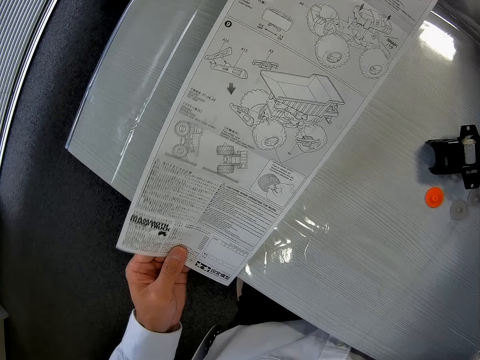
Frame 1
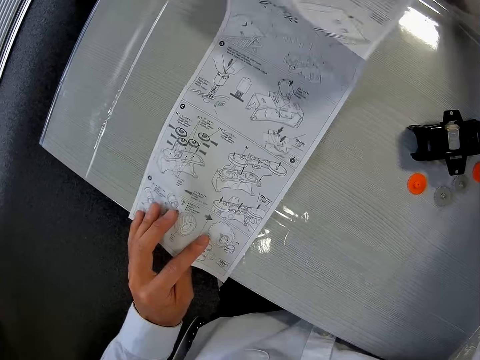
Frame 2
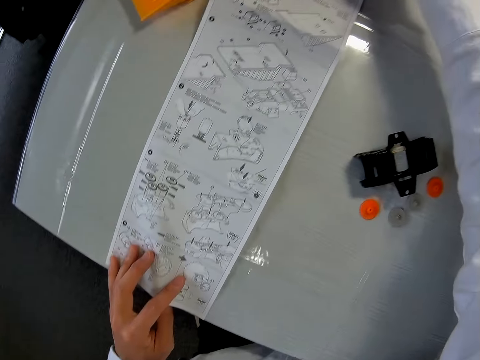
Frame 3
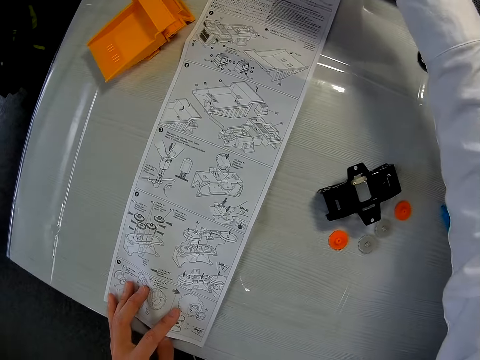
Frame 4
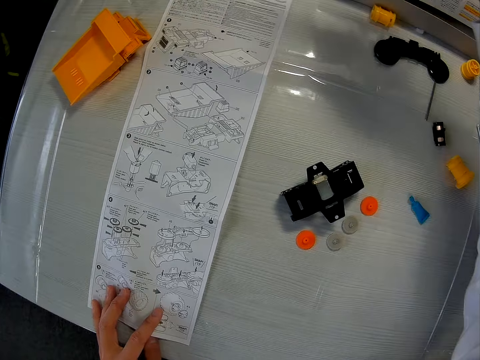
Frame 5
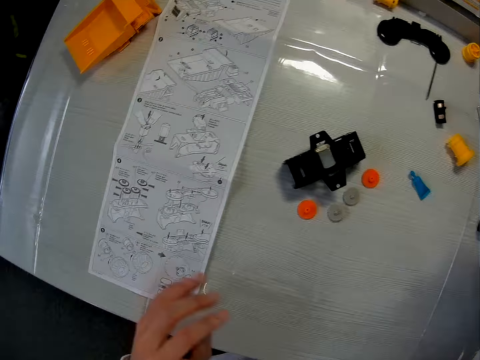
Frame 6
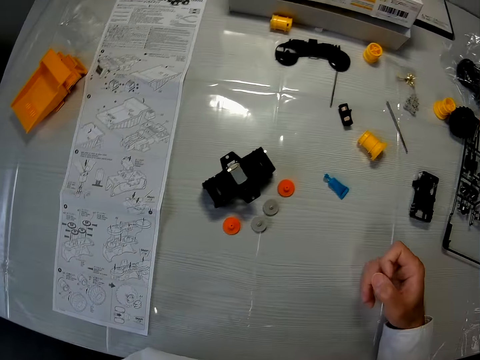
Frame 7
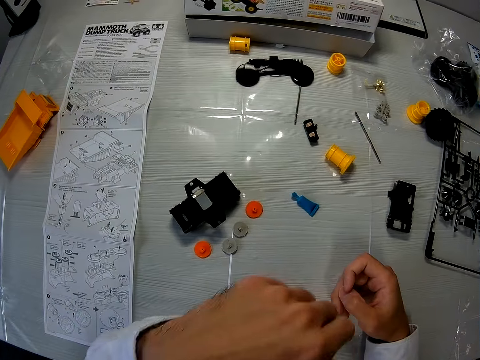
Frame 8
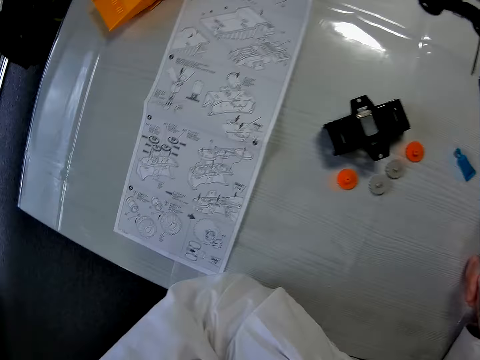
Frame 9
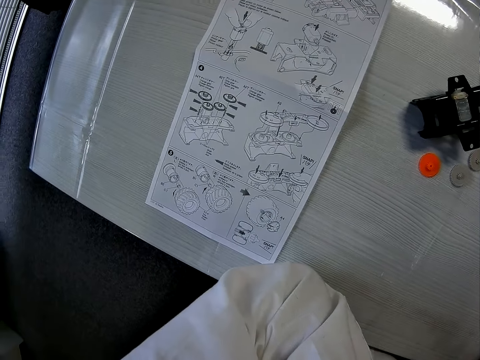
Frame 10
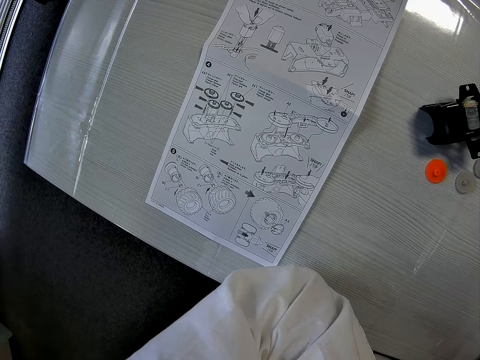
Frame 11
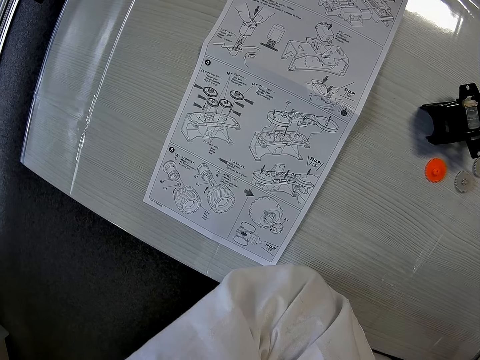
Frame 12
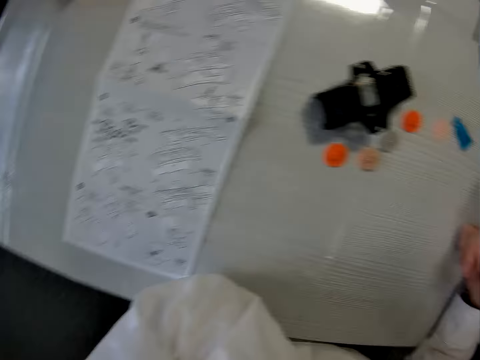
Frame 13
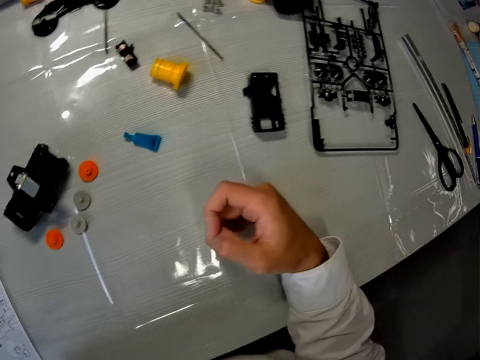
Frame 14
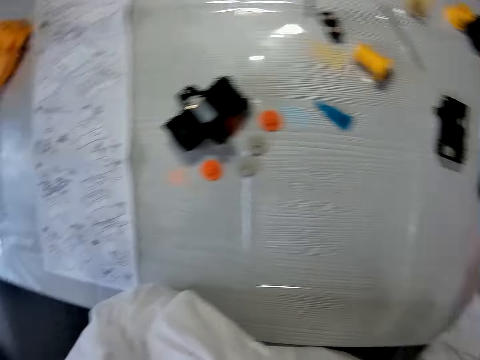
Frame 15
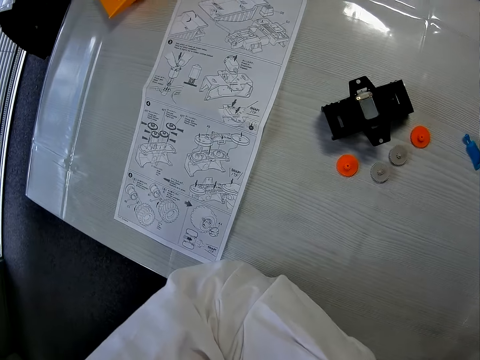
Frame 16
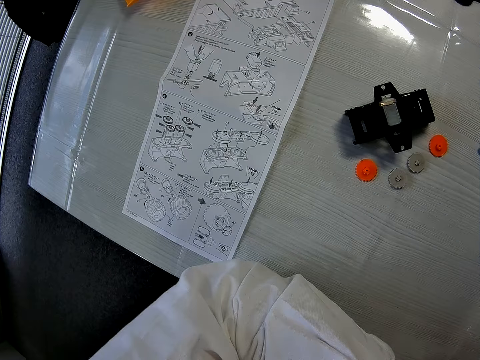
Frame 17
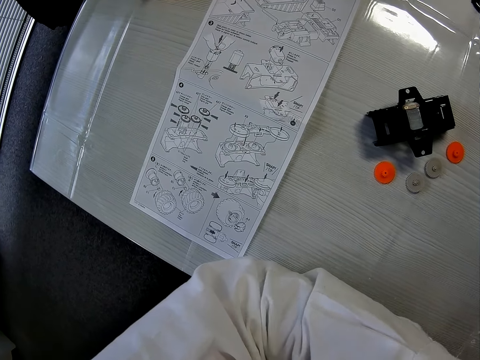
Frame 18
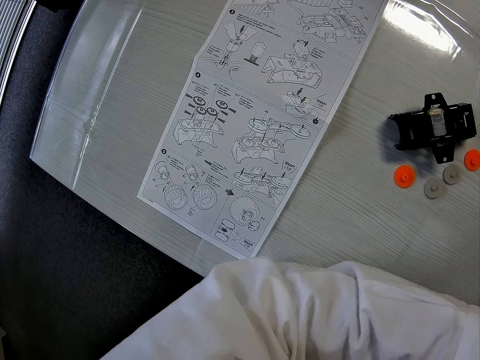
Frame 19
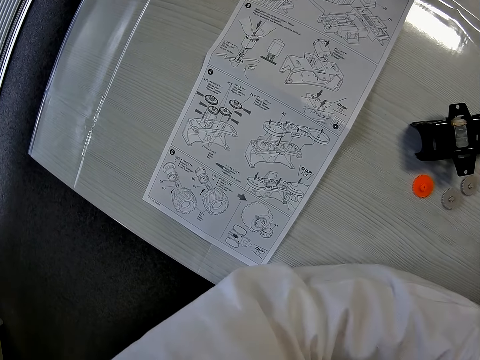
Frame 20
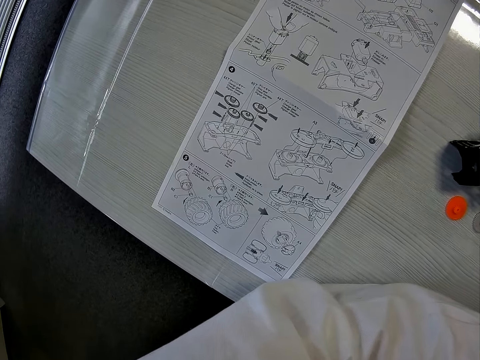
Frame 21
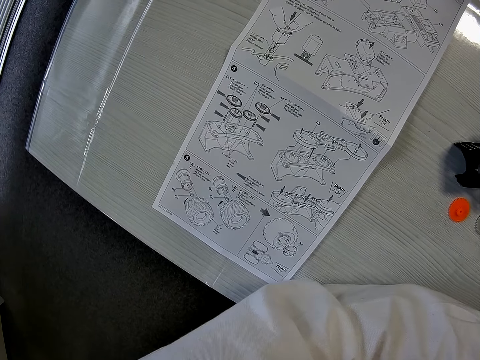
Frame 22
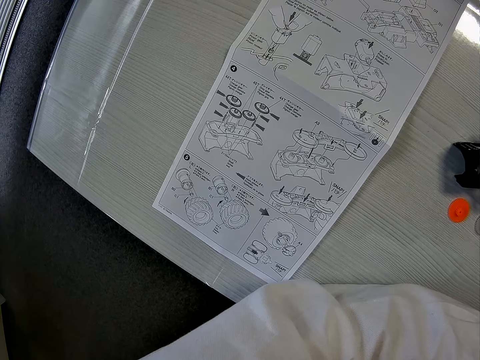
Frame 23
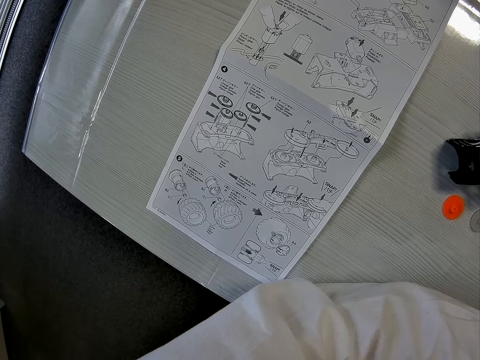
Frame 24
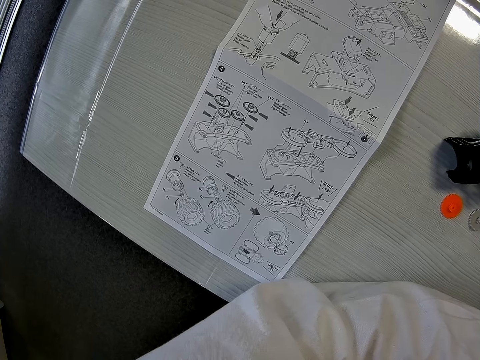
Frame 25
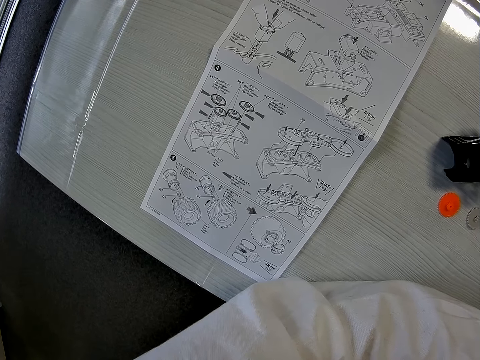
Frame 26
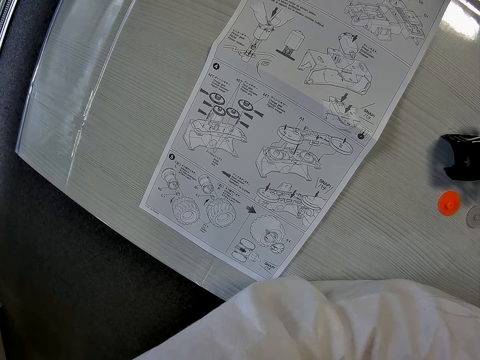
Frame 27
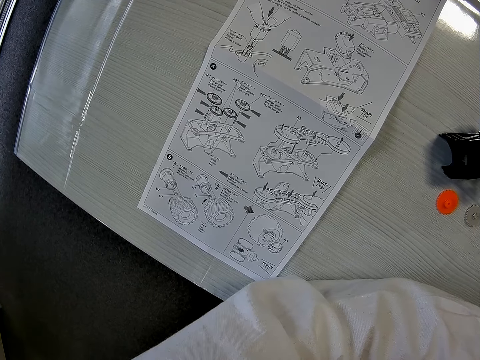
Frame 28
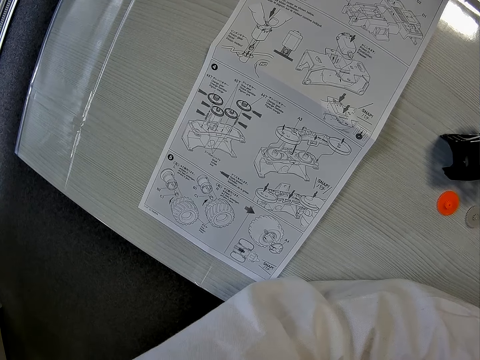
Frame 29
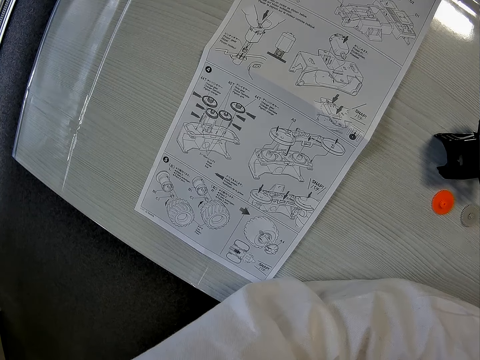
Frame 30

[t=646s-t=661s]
The camera wearer turns the paper on the table. They drop the paper on the table. They read from the paper on the table. They look at the plastic models on the table. They look at the paper on the table.

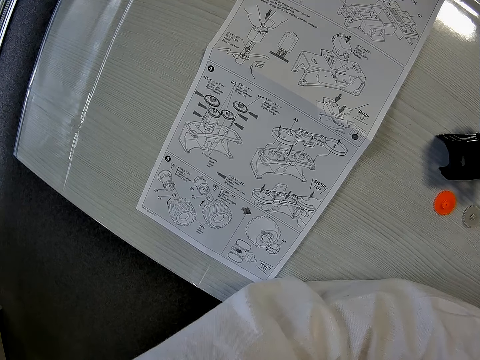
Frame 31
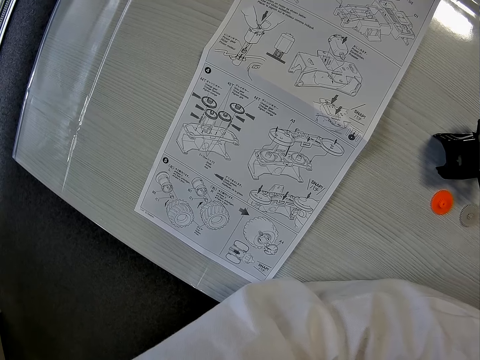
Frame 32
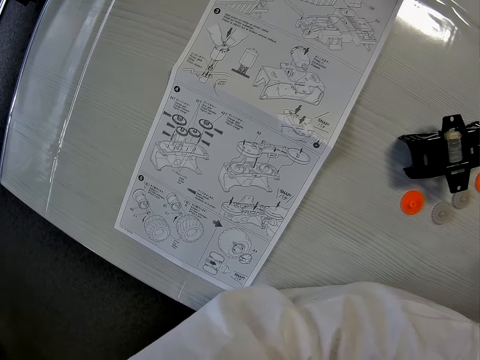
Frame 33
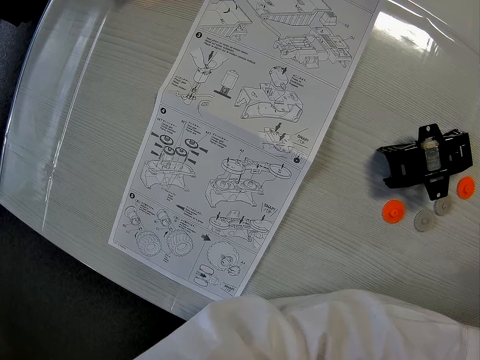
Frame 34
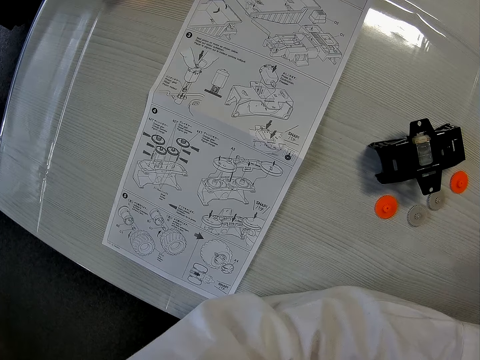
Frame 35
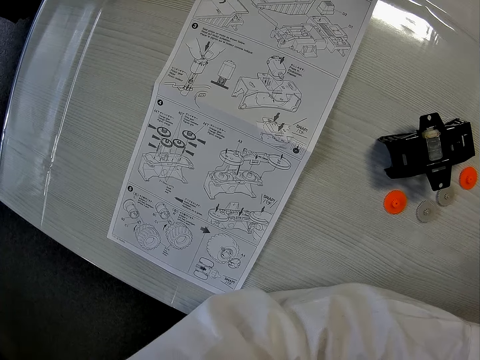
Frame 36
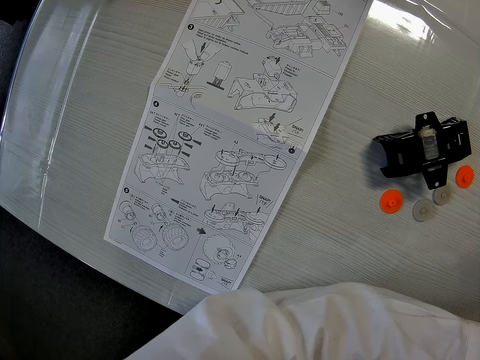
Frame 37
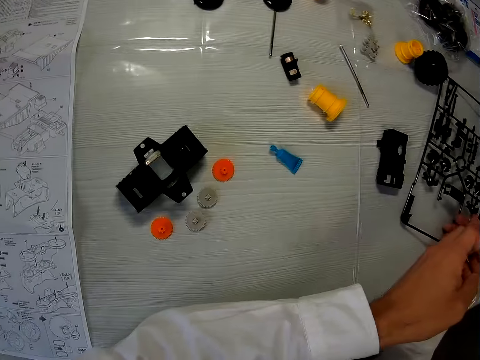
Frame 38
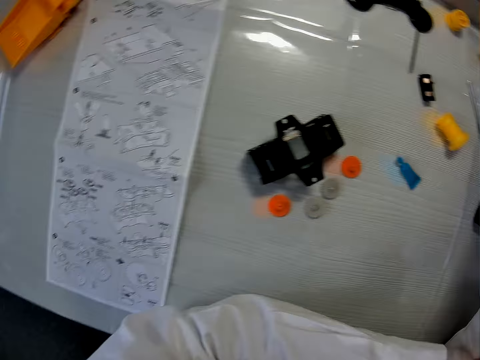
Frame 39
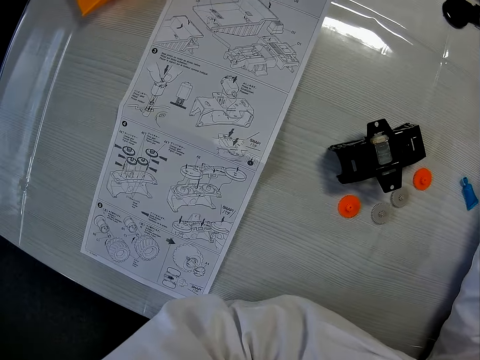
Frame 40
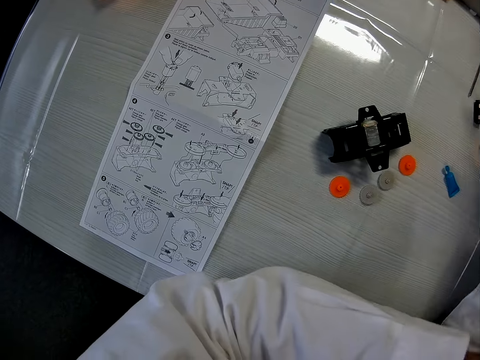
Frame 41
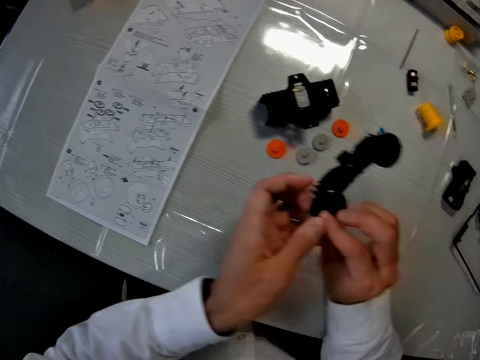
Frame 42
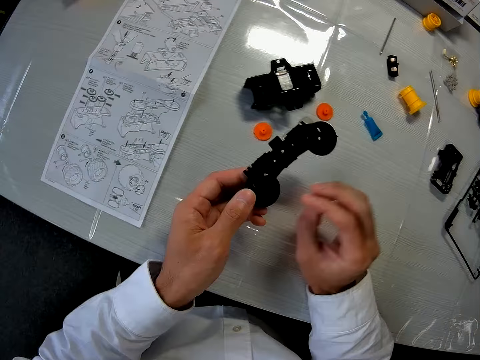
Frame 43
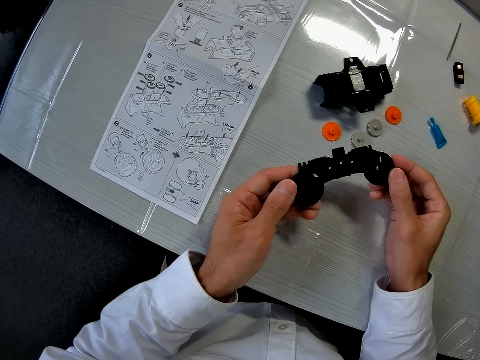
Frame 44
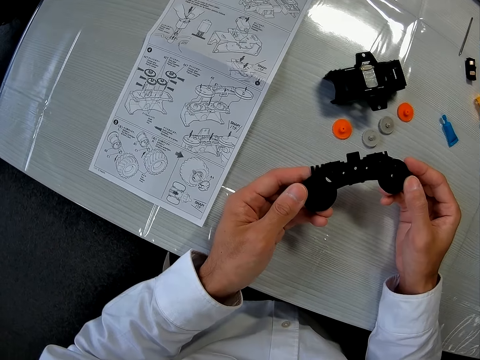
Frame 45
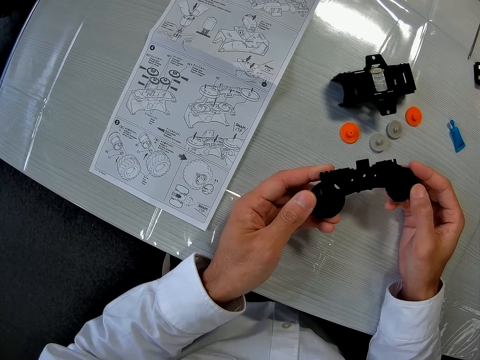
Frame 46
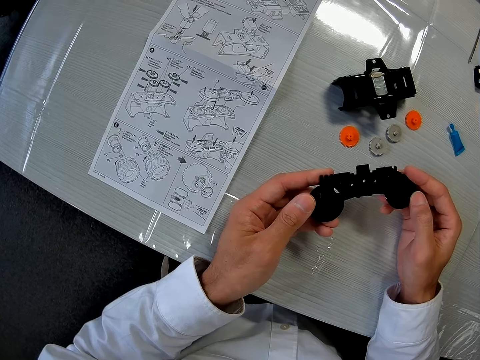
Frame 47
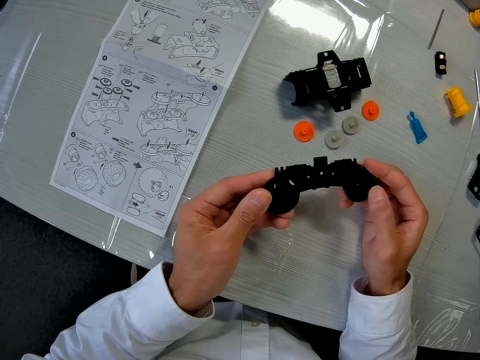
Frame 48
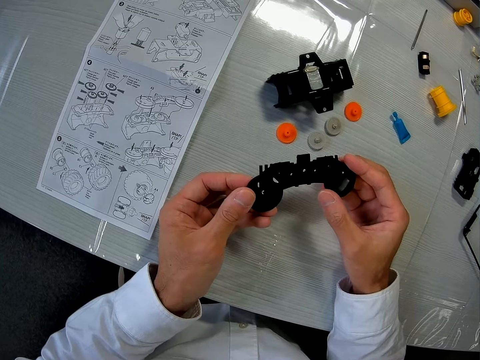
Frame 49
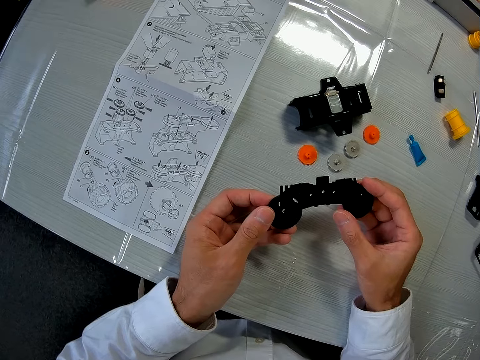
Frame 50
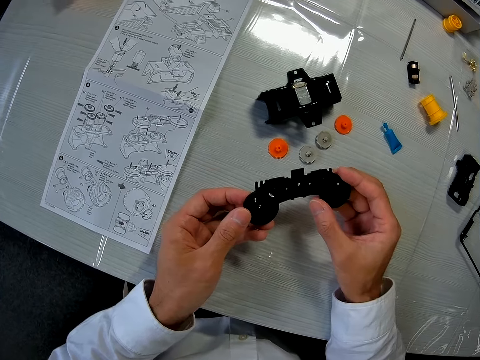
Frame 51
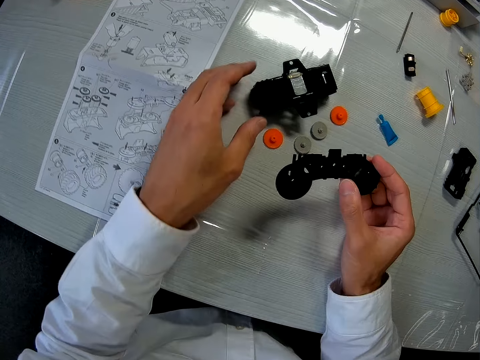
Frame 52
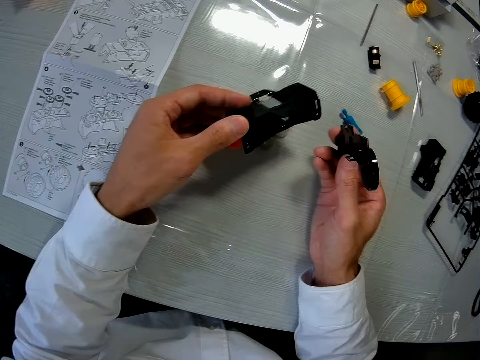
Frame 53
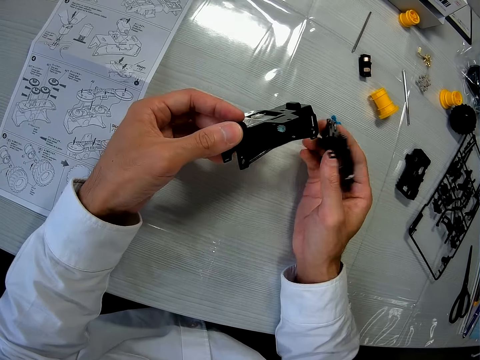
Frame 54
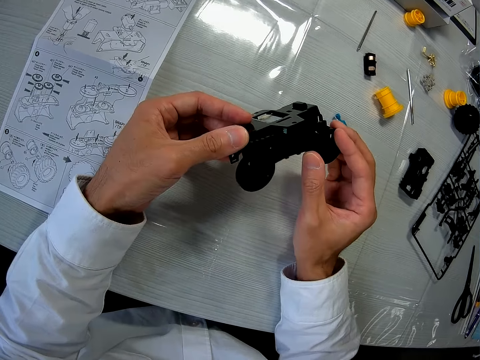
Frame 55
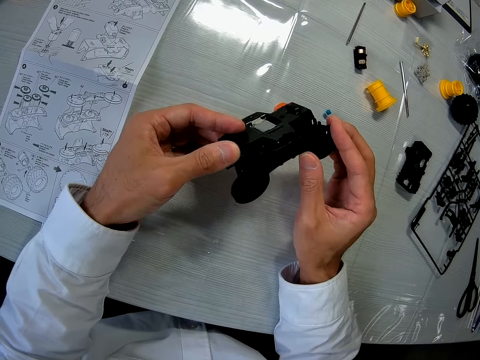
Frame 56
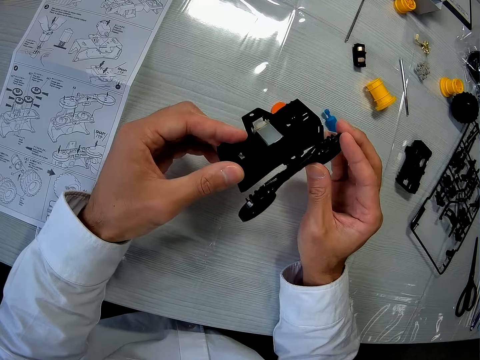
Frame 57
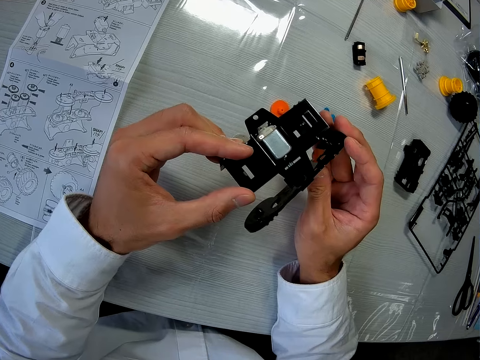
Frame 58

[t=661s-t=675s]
The camera wearer touches the sheet on the table. He looks at the plastic models on the table. He picks up a part of the toy car on the table with his right hand. He looks at the plastic model. He picks up a part of the toy car on the table with his left hand. He puts the two plastic models against each other.
